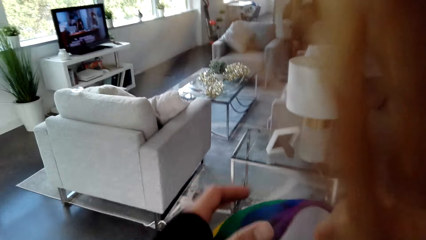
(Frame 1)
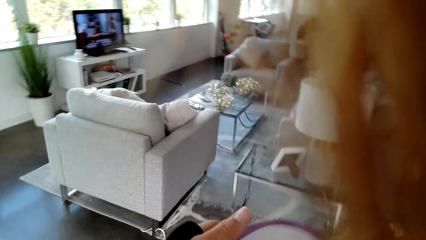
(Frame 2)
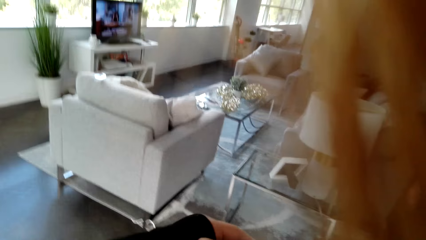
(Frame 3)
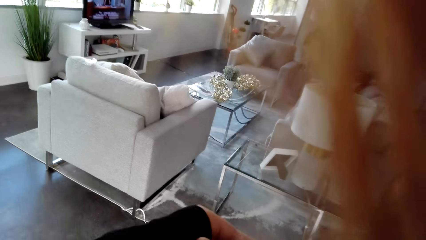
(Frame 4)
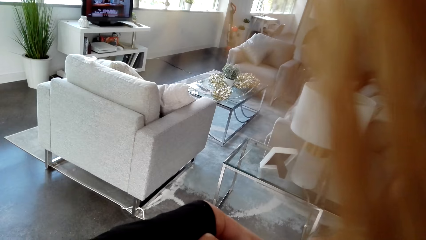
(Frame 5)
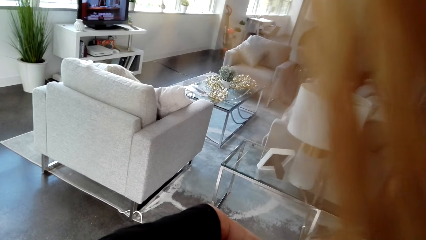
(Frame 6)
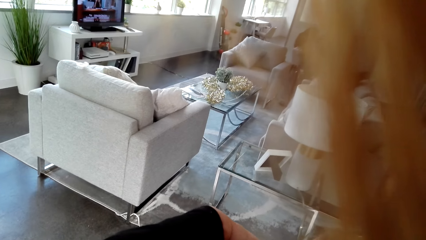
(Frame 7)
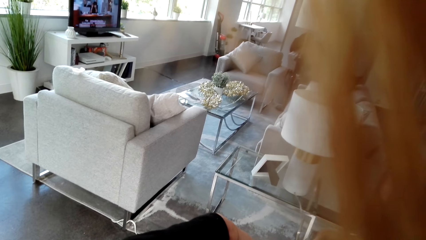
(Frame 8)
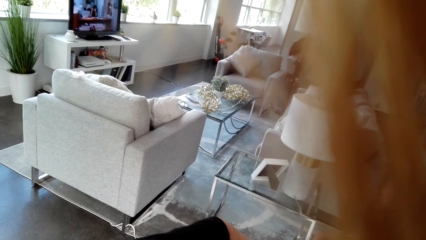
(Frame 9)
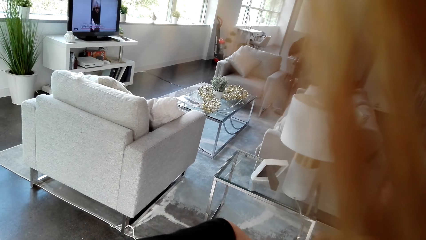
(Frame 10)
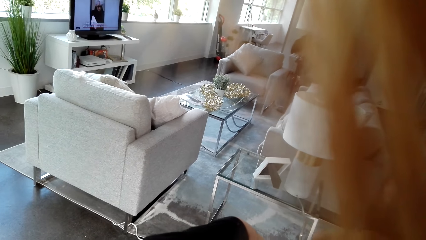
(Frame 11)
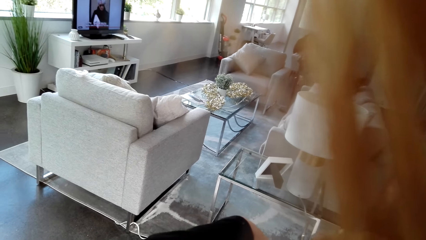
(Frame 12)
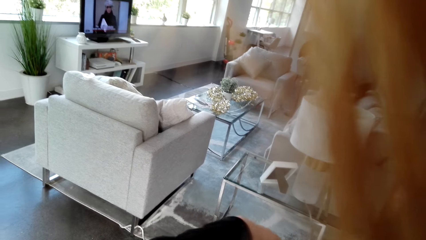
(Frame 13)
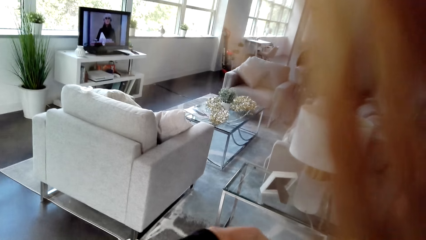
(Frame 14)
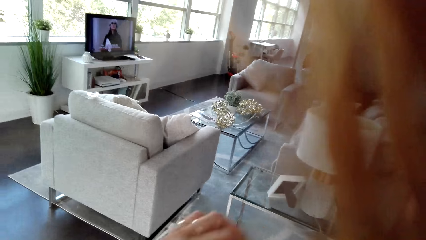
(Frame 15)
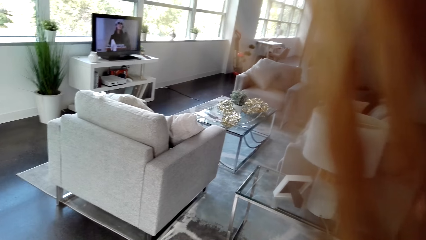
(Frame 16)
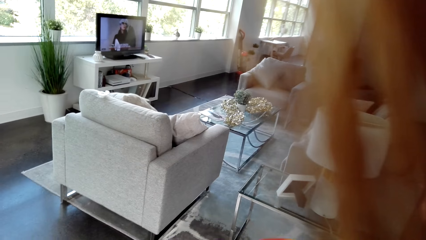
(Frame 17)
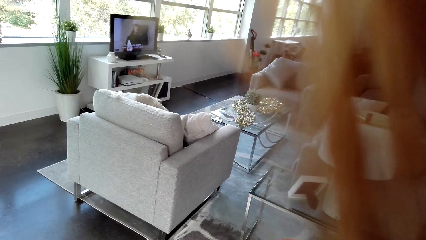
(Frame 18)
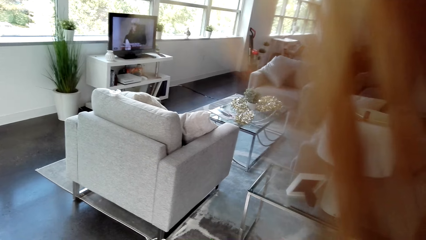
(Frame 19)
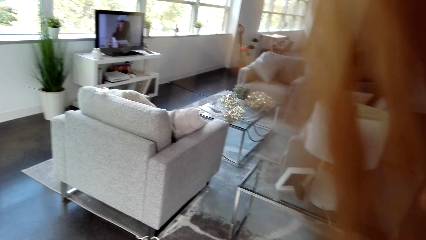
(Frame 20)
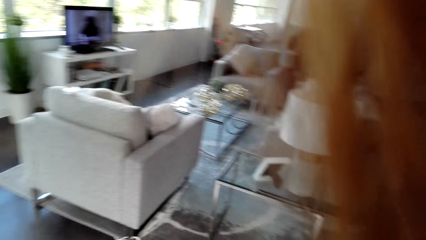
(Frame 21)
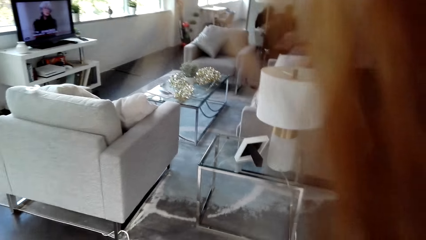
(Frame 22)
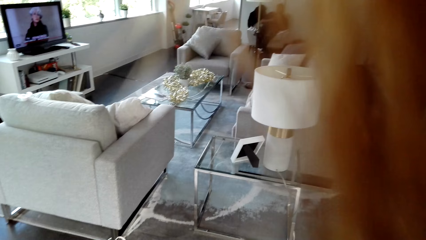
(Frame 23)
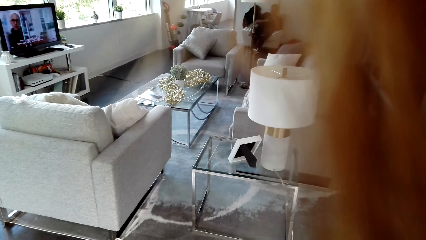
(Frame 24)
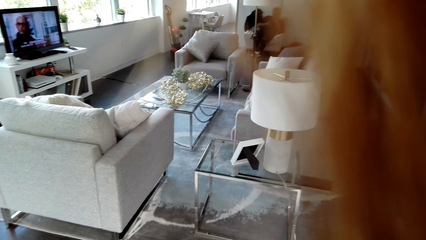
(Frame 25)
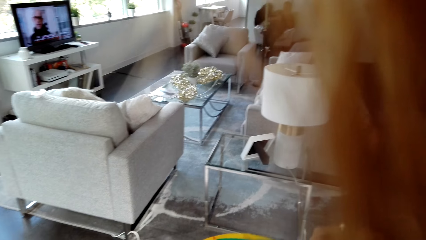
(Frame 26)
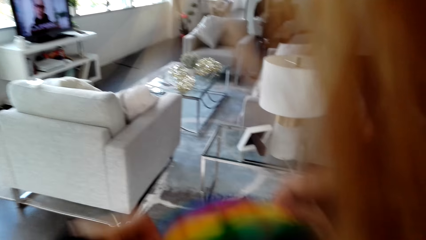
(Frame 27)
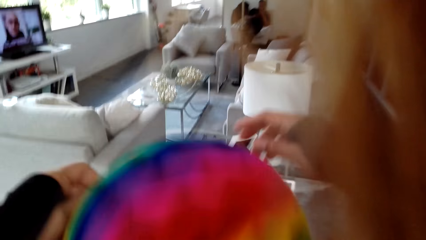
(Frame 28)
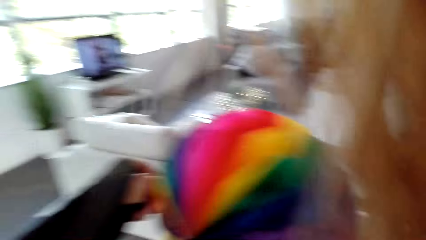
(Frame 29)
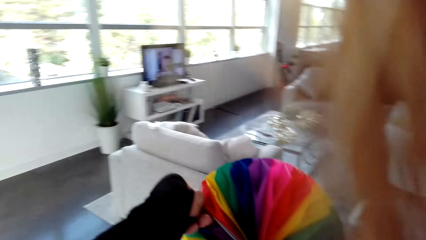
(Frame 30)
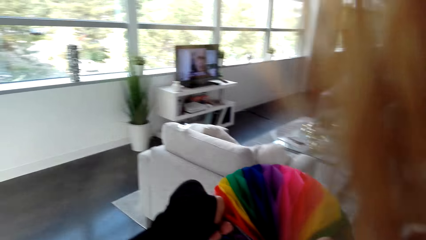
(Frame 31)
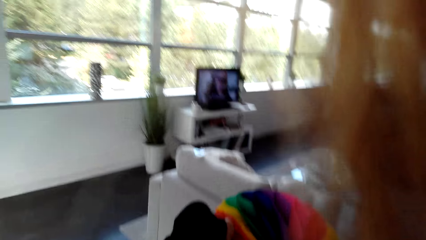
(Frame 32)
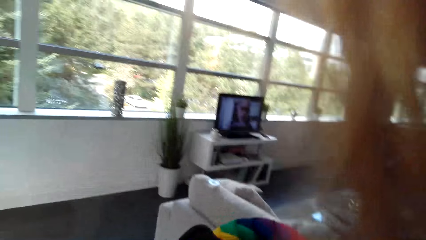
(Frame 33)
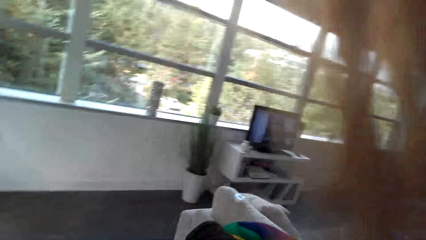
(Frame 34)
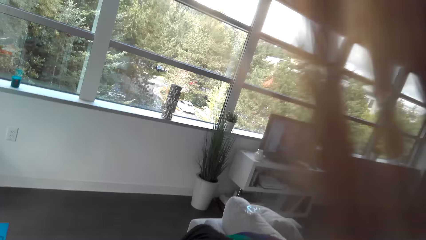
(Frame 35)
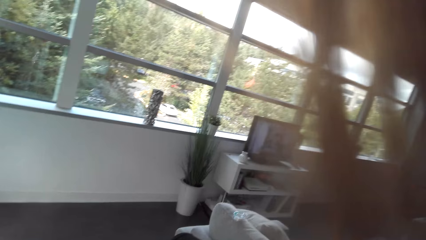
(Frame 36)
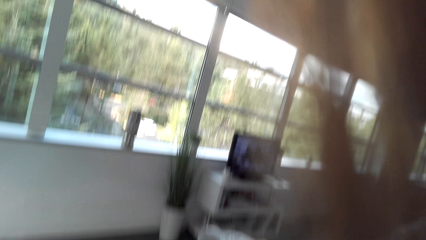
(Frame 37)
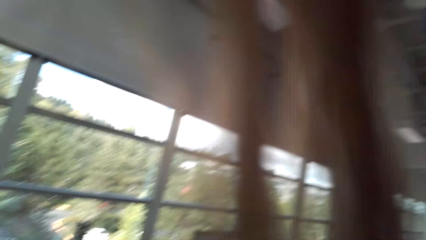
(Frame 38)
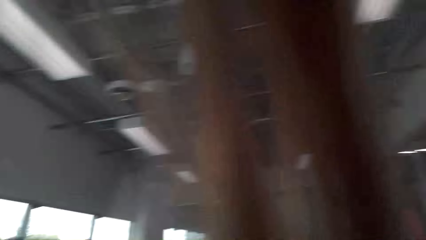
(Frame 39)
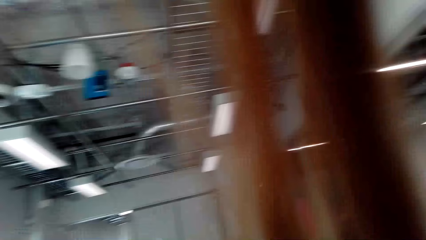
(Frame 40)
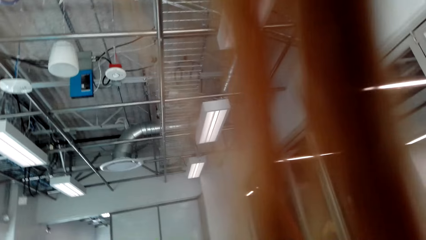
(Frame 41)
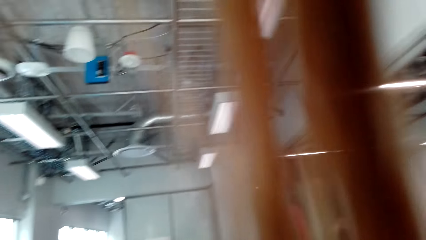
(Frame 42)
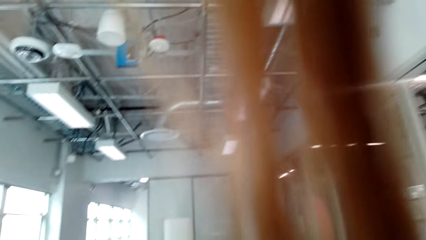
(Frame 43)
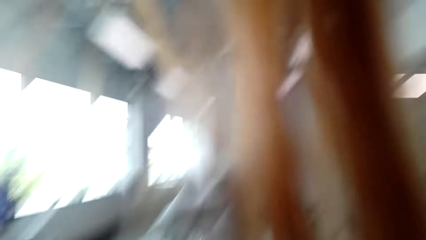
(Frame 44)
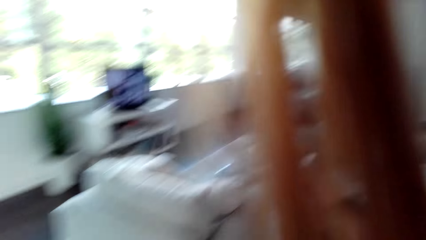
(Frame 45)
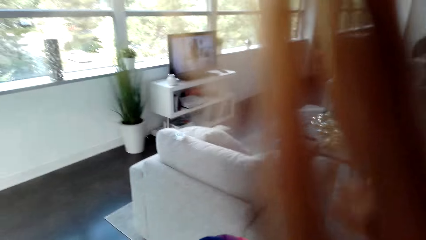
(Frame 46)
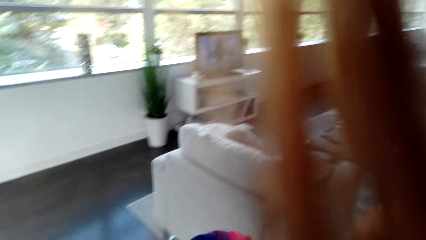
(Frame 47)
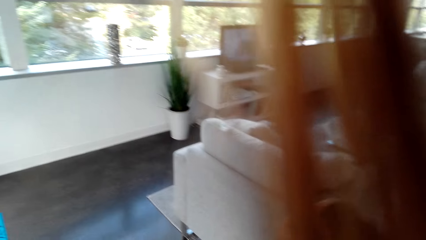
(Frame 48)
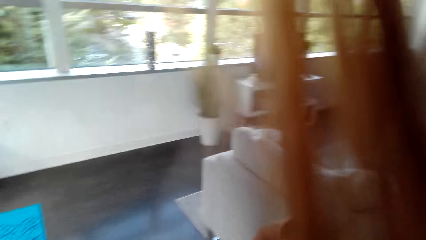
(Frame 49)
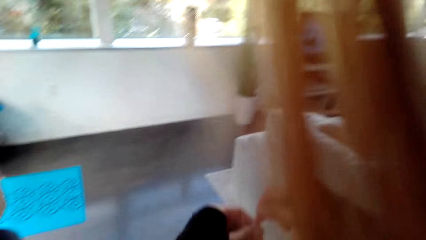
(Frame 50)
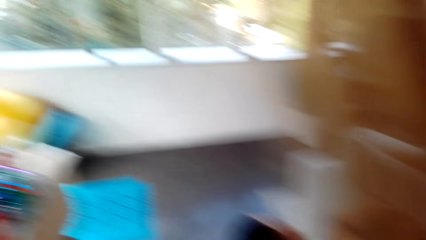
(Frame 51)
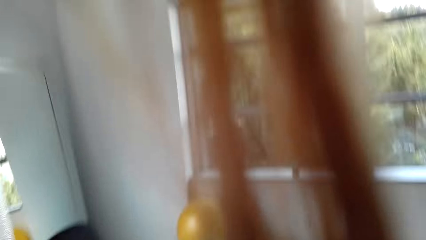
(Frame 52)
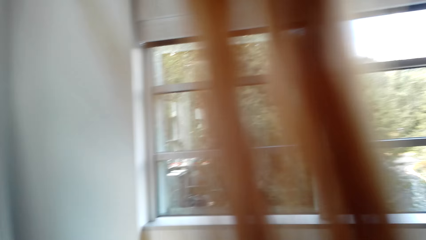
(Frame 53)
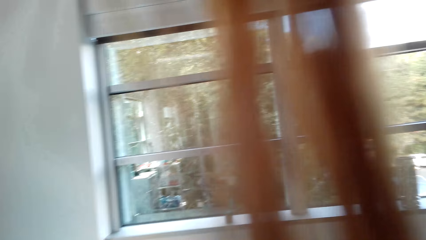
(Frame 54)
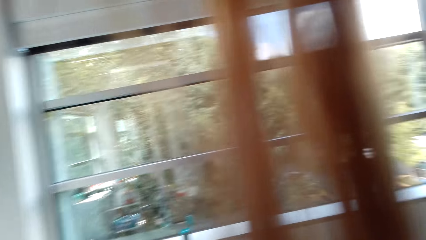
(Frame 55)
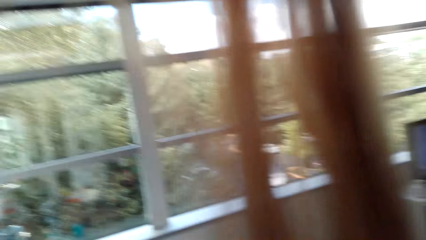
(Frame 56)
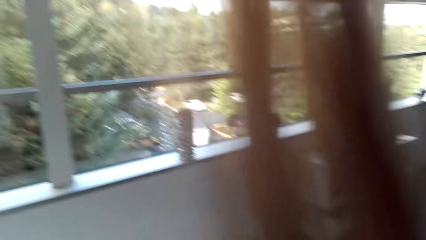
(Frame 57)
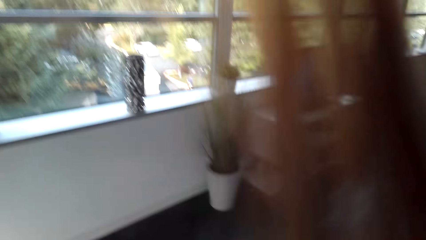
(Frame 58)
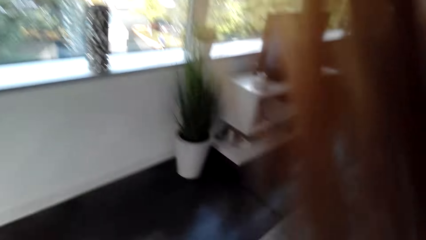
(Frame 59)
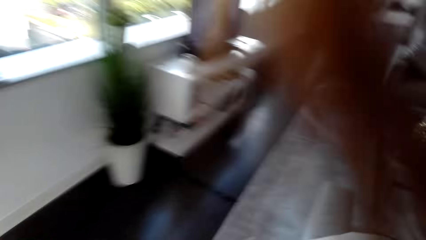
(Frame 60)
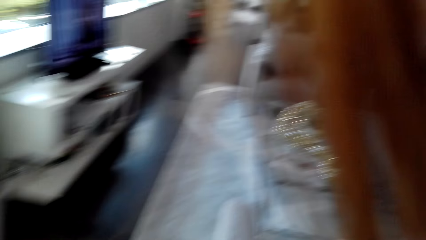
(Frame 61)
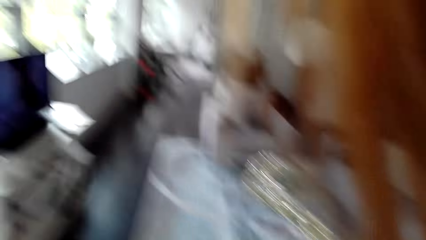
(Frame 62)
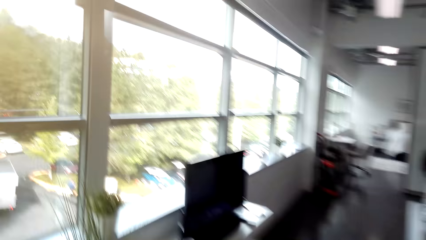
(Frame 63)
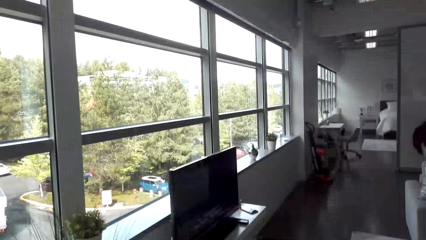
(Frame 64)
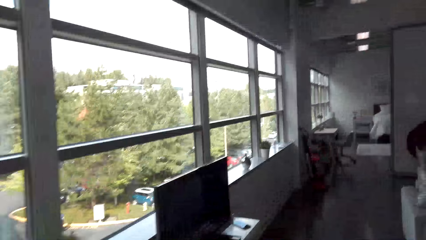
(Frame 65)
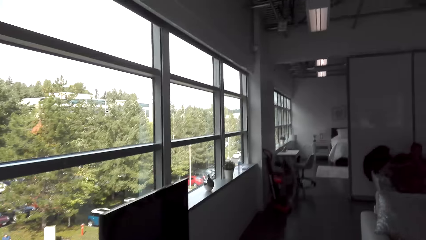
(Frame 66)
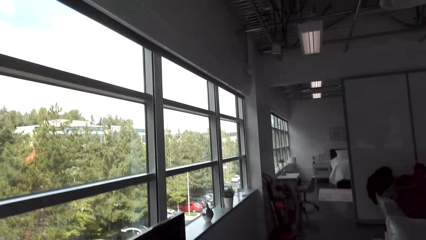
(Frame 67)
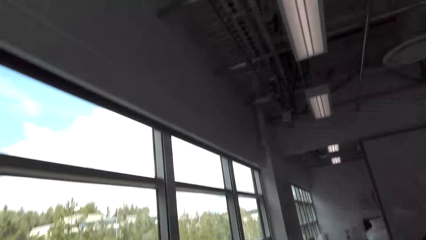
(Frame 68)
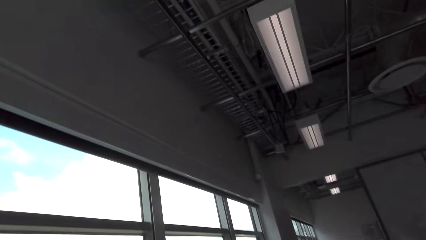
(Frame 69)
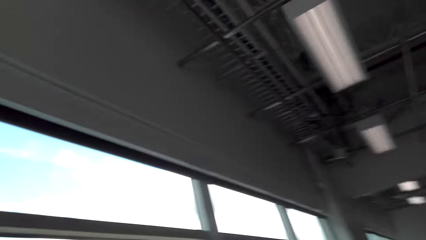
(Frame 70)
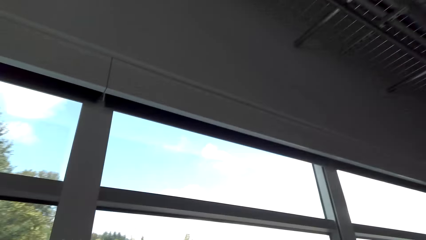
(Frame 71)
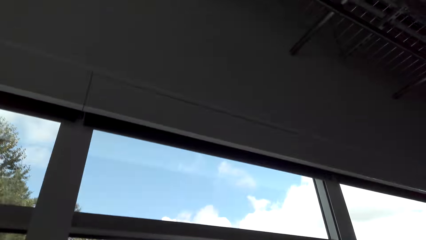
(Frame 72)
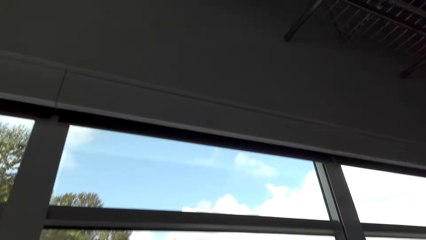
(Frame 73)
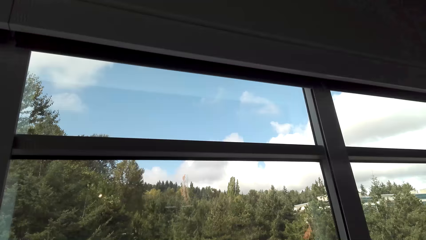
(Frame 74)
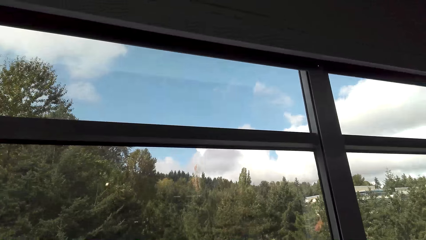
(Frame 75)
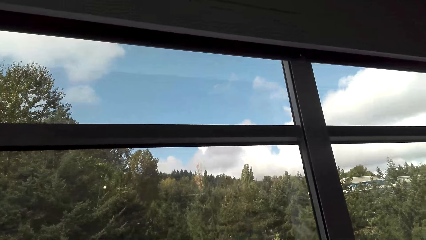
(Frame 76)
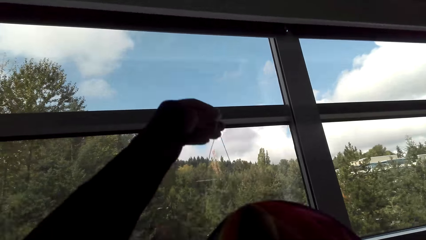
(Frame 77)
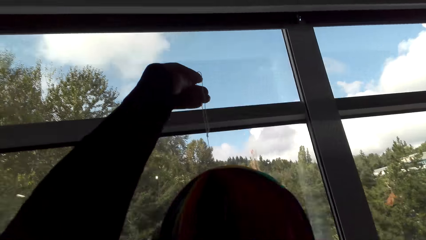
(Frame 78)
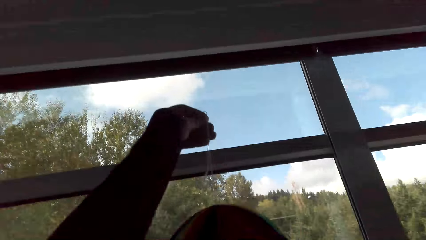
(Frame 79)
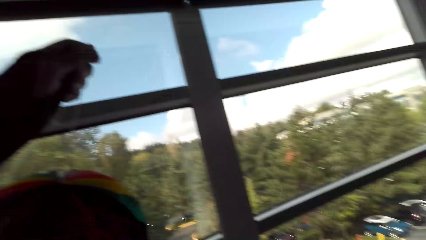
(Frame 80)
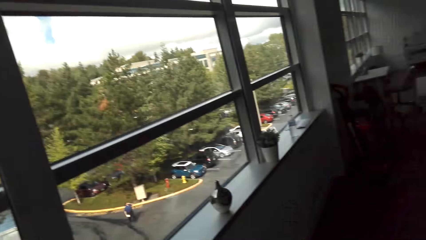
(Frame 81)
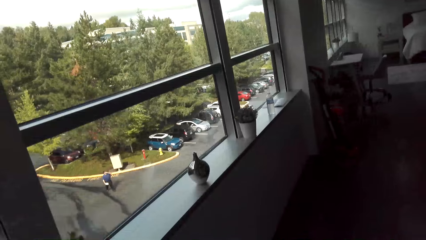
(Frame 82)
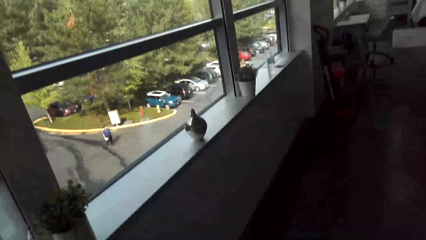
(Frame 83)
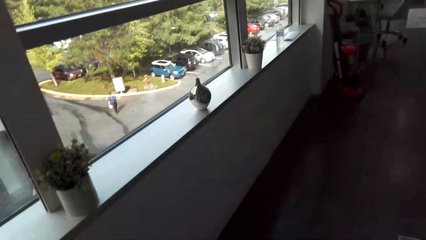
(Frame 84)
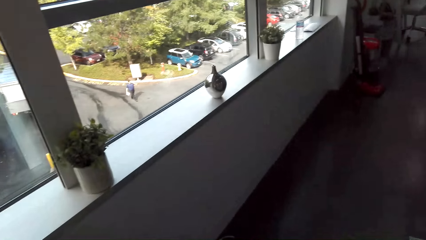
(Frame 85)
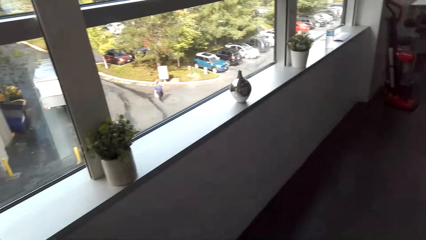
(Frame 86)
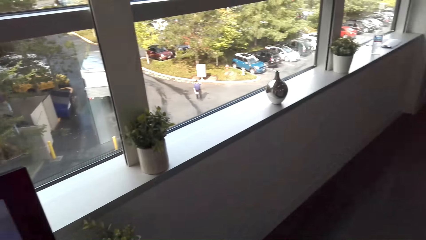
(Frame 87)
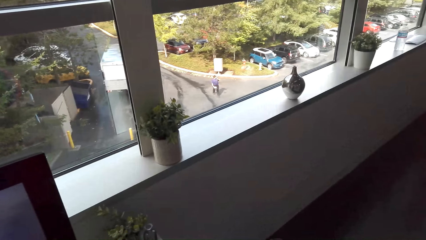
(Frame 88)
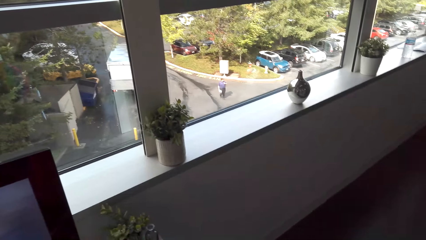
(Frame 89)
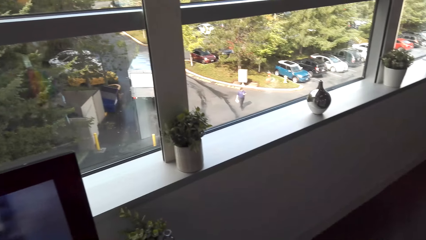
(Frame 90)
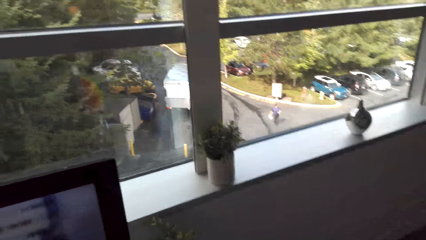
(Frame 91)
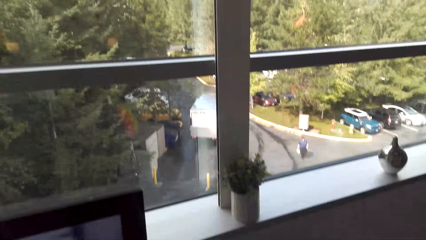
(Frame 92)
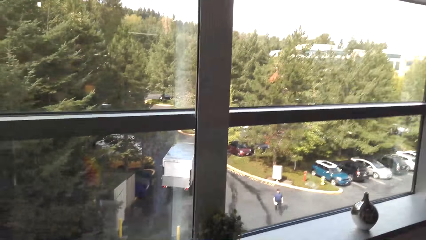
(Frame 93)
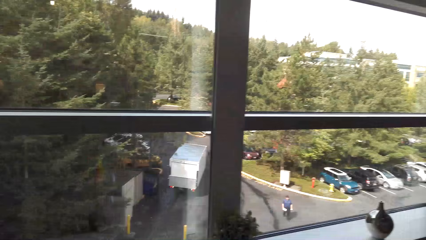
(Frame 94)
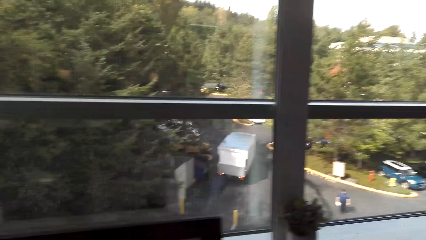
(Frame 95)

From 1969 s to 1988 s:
The camera wearer looks around. They walk around. They look around.
